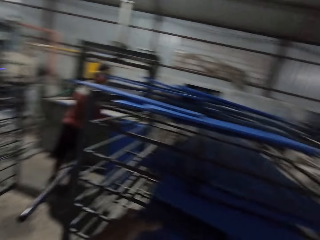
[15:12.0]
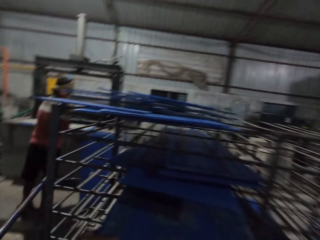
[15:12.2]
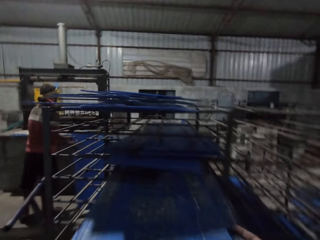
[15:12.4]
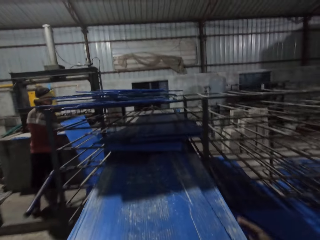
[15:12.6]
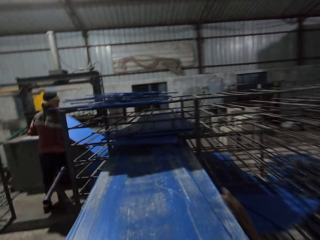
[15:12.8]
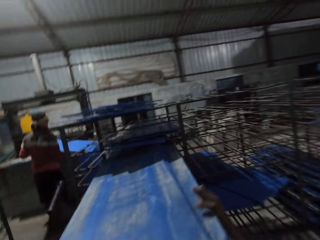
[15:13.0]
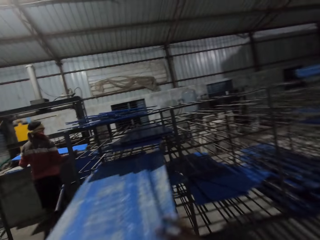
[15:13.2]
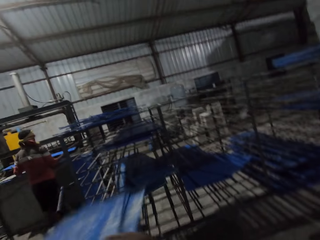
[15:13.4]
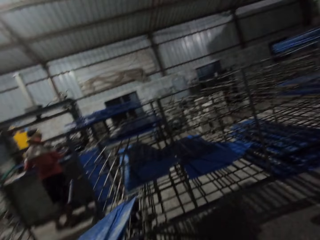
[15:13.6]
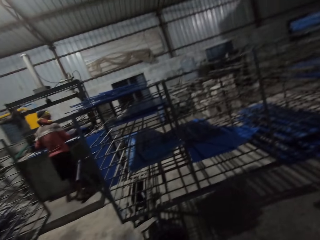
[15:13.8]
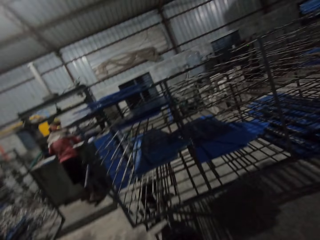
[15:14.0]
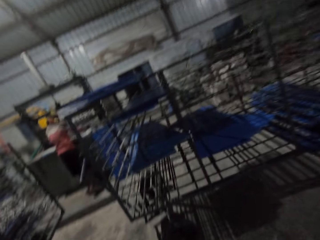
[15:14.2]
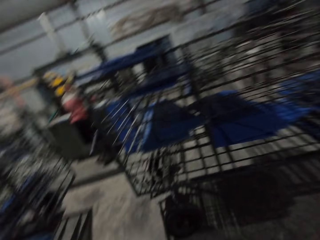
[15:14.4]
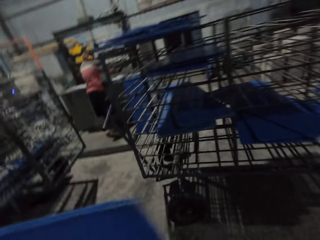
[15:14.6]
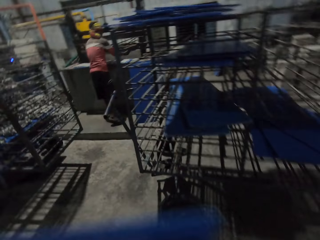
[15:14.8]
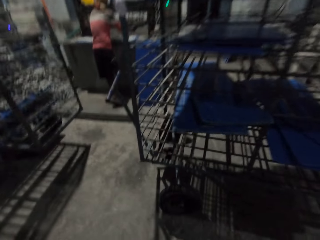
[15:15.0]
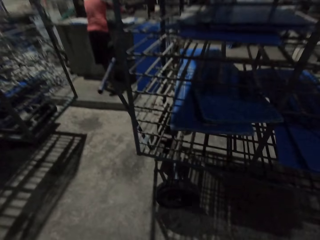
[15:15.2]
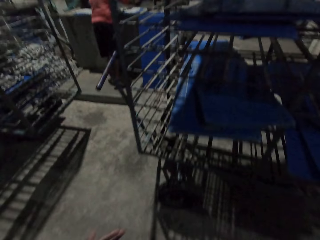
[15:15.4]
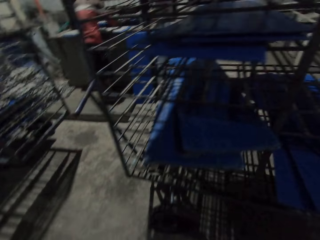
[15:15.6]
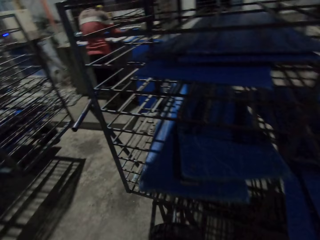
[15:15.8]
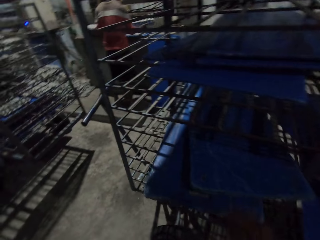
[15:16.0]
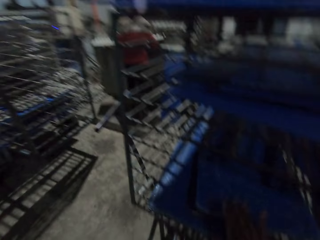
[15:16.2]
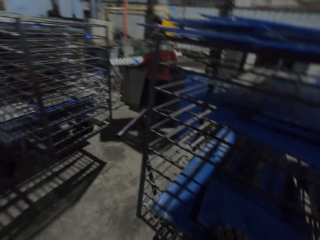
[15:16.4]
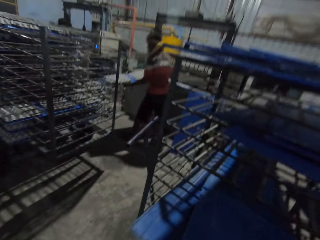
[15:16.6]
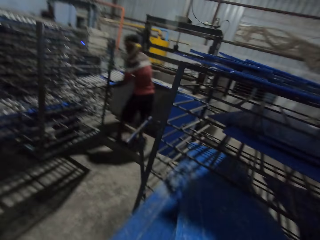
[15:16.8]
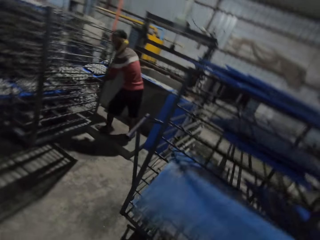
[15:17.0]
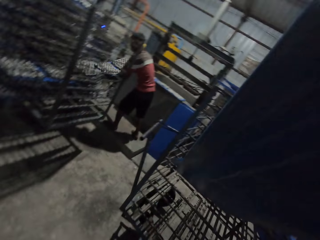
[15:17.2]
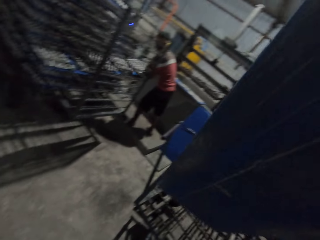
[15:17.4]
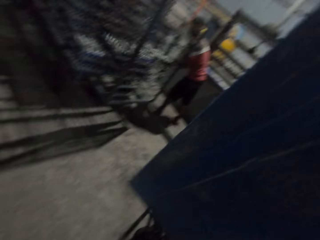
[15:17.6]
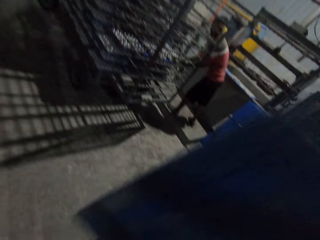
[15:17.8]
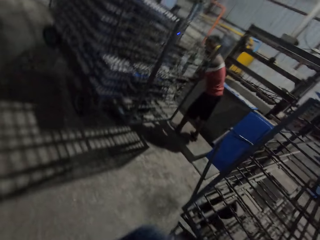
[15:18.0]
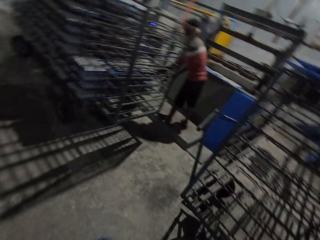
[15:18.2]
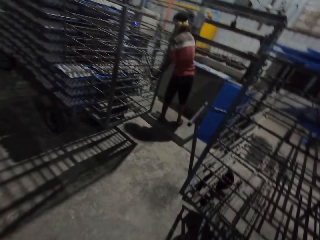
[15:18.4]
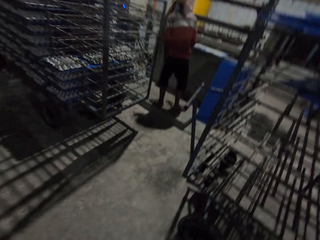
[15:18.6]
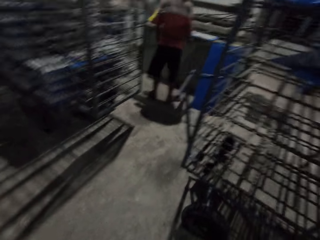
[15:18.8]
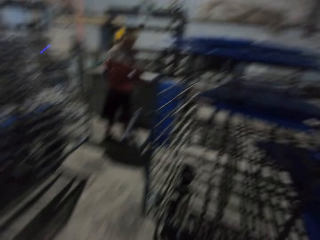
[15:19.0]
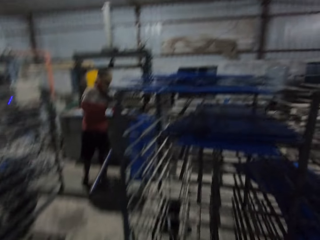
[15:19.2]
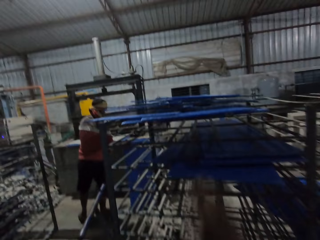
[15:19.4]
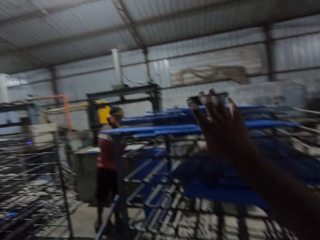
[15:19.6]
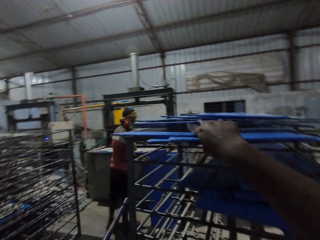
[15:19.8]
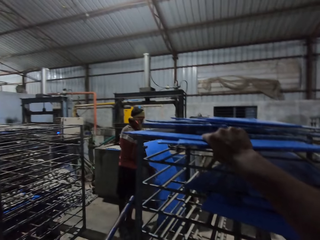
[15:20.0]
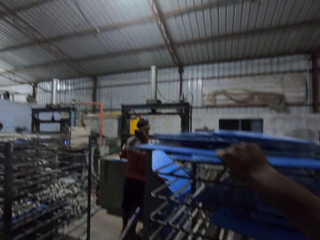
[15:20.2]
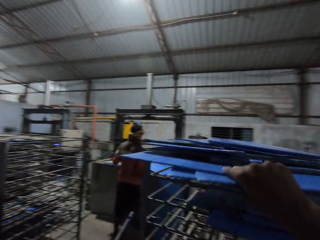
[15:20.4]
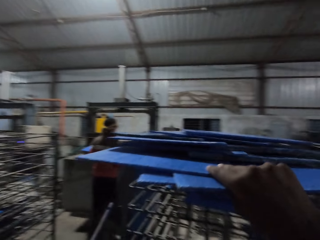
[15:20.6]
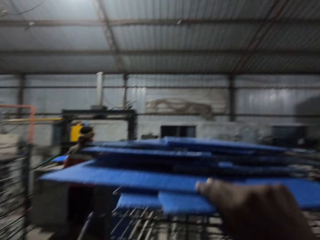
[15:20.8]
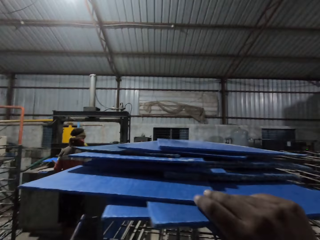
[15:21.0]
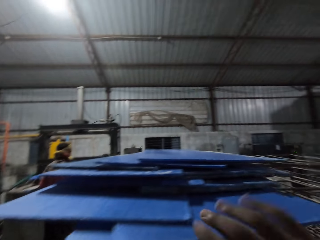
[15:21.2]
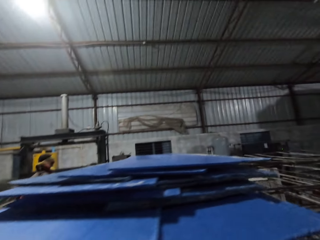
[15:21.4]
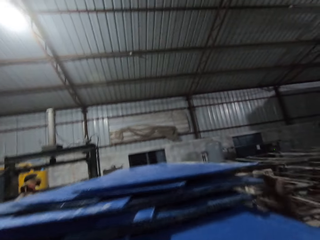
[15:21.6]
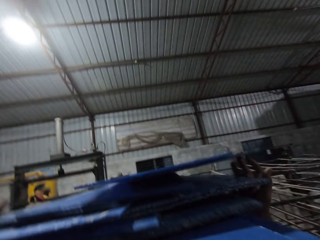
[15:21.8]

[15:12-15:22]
The camera wearer pulls out boards from the cart with his hands. A man places the board into an egg crate machine with his hands. The man carries a board of paper crates from the egg crate machine with his hands. The camera wearer takes out a board from the cart with his right hand. The man places the board of paper crates into the cart with his hands. The man picks a board from the floor with his hands. The camera wearer pulls boards on the cart with his right hand.

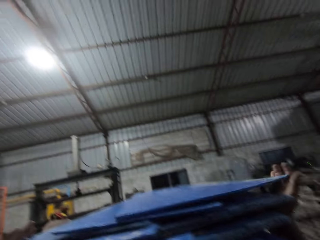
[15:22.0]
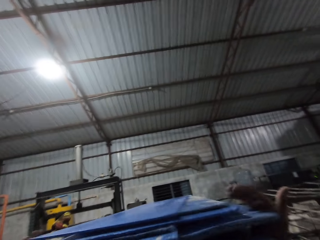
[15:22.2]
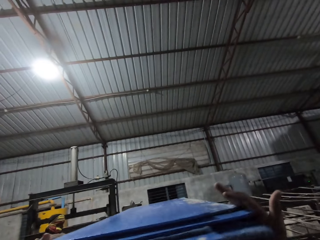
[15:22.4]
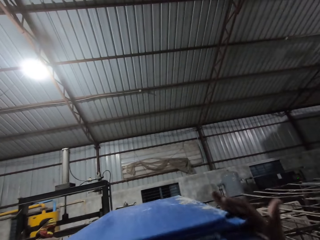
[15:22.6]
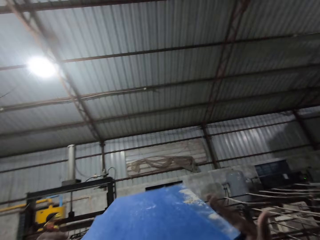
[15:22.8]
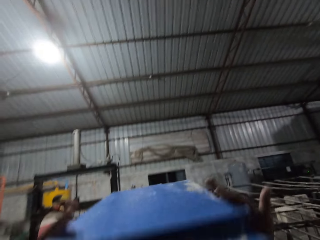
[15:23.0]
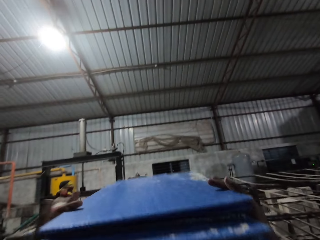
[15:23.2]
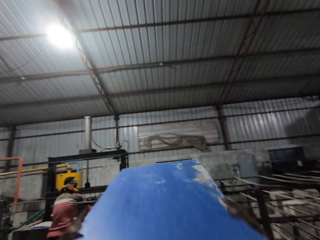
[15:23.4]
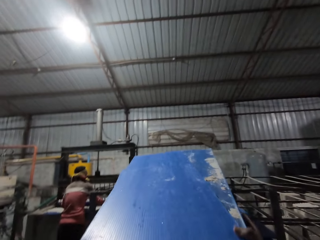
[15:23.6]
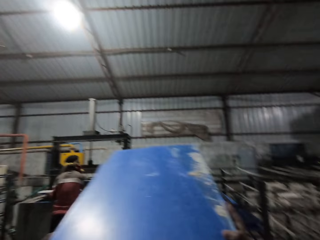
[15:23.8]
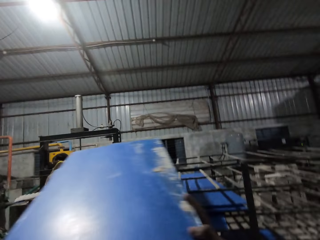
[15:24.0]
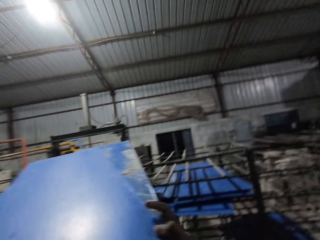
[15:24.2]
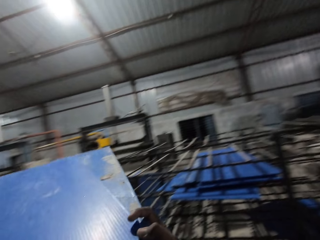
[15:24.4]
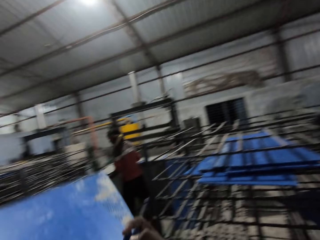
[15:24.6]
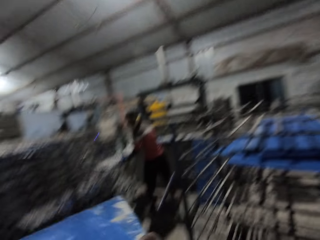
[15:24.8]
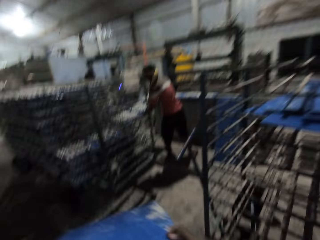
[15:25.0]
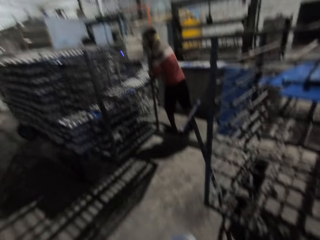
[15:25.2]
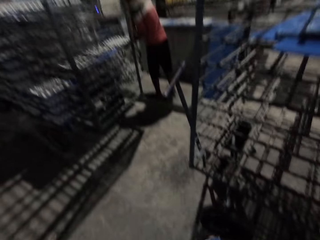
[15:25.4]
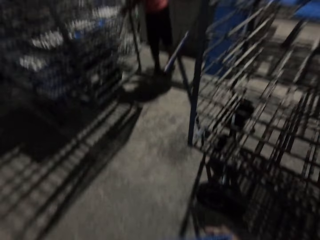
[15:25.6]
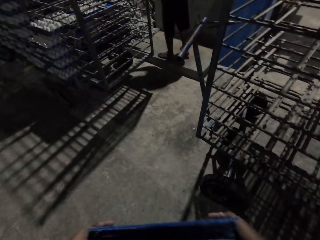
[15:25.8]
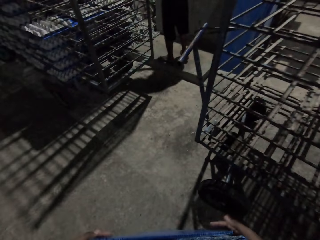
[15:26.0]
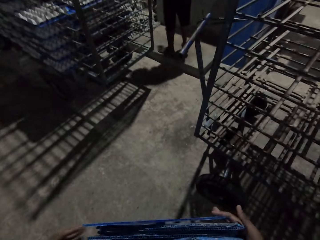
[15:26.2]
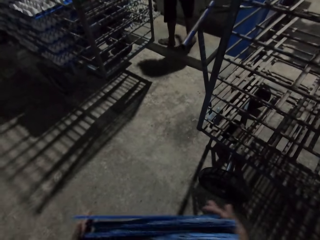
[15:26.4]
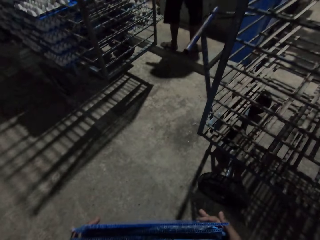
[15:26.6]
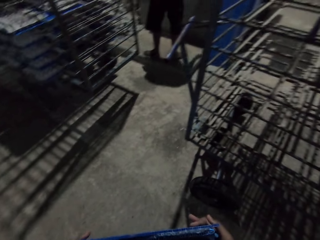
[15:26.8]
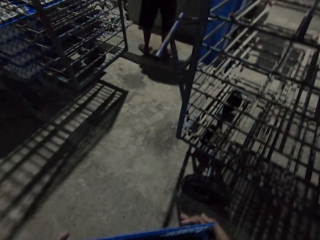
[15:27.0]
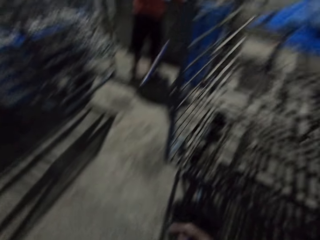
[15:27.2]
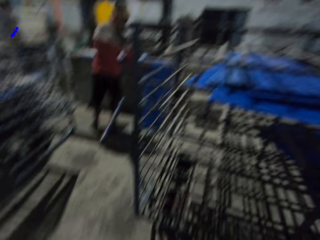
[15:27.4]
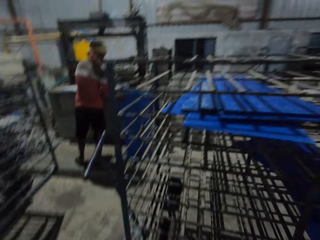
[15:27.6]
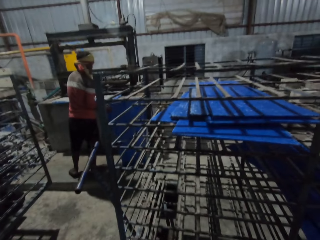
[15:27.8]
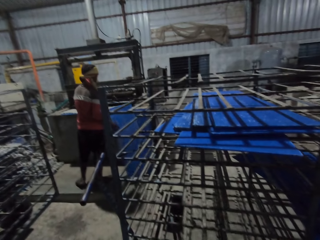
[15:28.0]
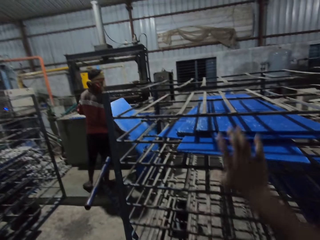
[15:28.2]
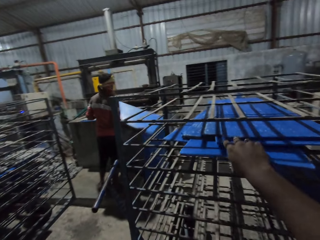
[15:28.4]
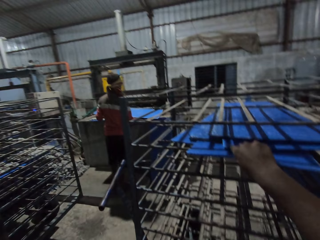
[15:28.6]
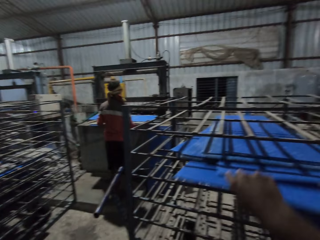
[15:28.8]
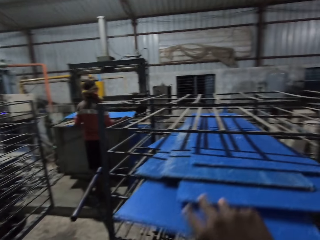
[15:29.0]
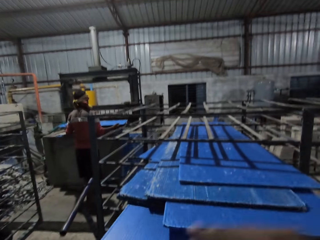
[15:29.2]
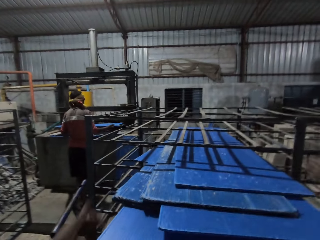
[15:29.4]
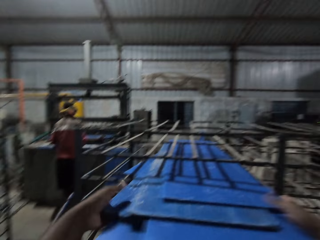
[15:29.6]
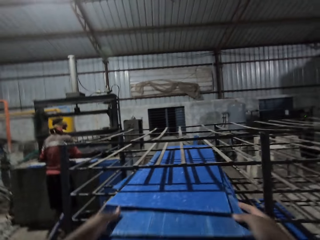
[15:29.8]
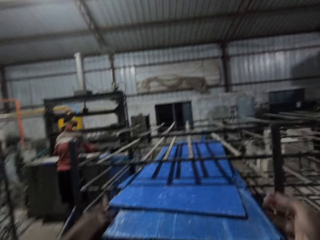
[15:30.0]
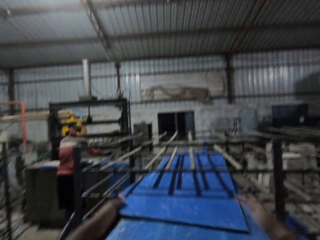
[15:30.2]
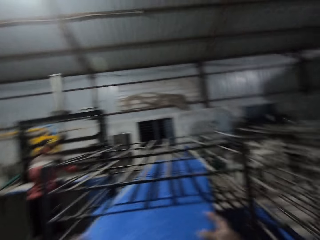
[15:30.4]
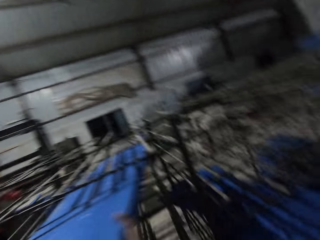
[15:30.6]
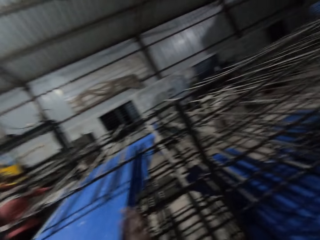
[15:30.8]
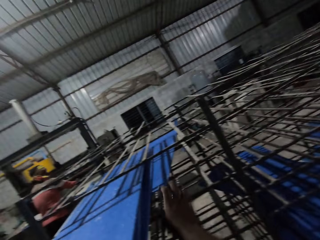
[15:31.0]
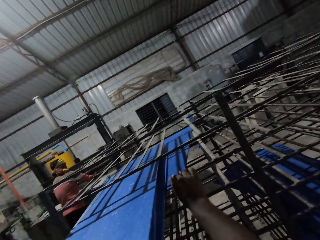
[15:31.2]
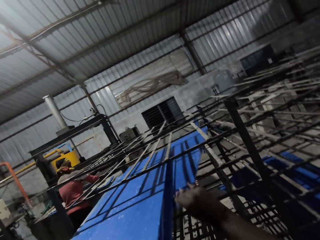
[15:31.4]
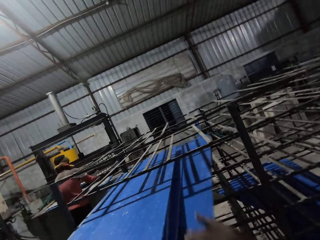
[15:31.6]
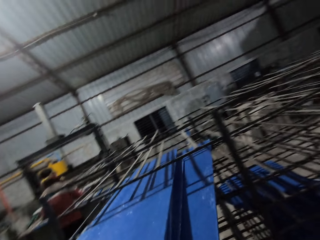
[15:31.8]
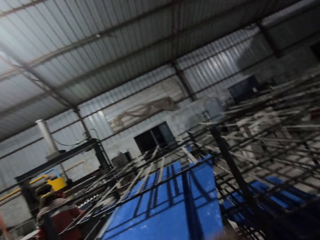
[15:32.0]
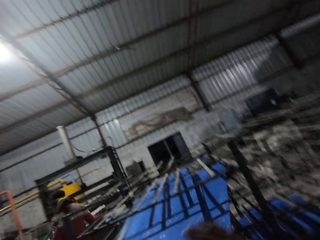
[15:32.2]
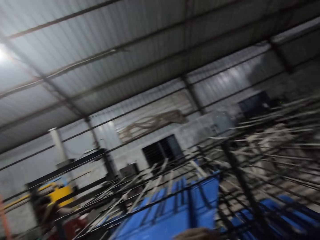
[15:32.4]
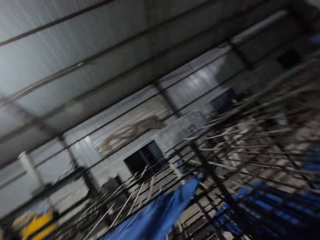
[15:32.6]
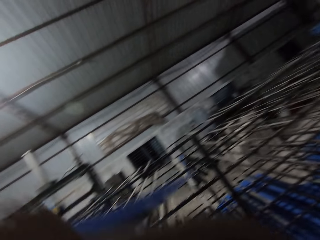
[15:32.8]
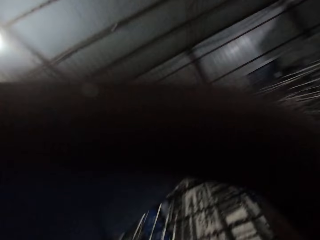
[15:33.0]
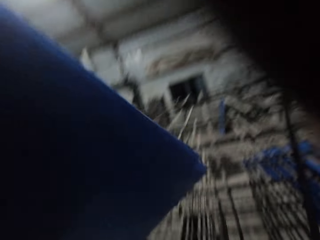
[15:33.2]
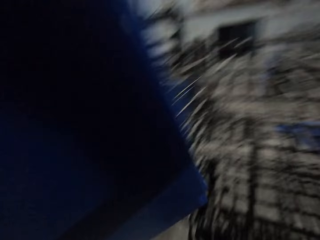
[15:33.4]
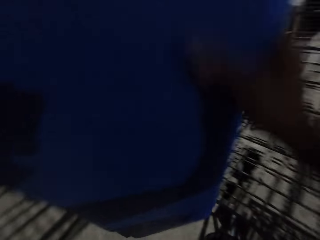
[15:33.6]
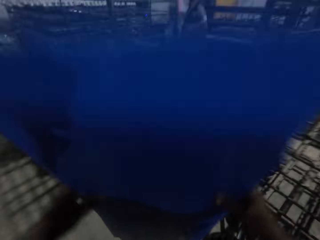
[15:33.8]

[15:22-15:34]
The camera wearer arranges the boards on the cart with his hands and carries the boards from the cart with his hands. The man carries a board of paper crates from the egg crate machine with his hands. The man places the board of paper crates into the cart with his hands. The camera wearer arranges the boards on the floor with his hands. The man picks a board from the floor with his hands. The camera wearer pulls boards in the cart with his right hand. The man places the board into the egg crate machine with his hands. The camera wearer arranges the boards on the cart with his hands. The man carries a board of paper crates from the egg crate machine with his hands. The camera wearer carries the boards from the cart with his hands.
